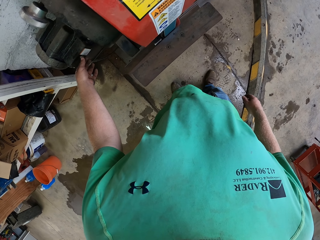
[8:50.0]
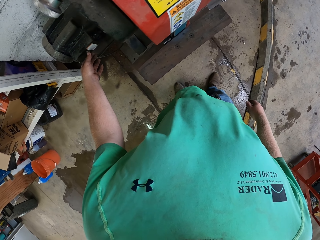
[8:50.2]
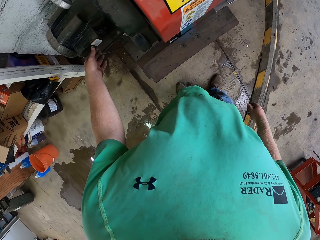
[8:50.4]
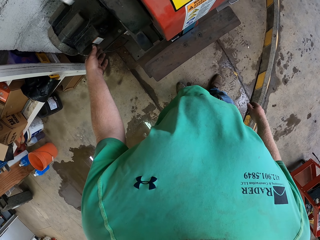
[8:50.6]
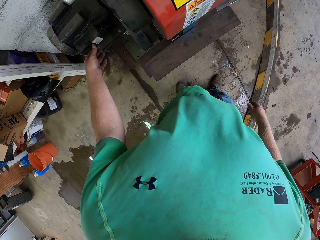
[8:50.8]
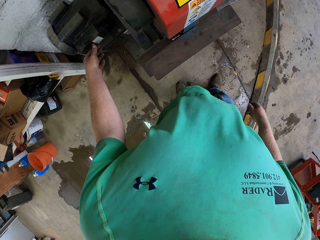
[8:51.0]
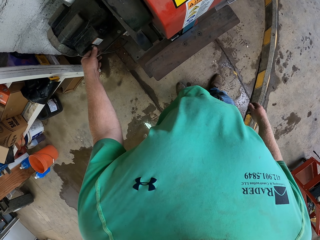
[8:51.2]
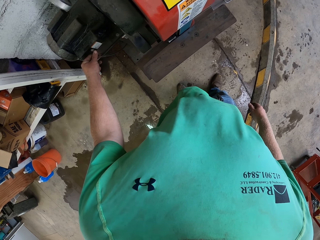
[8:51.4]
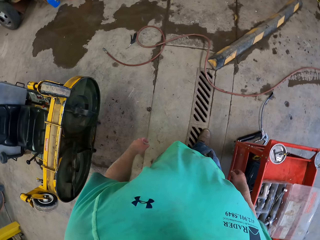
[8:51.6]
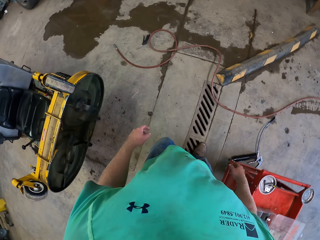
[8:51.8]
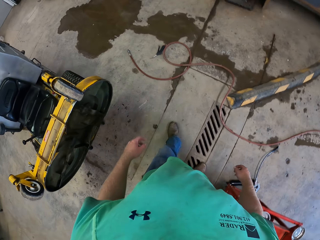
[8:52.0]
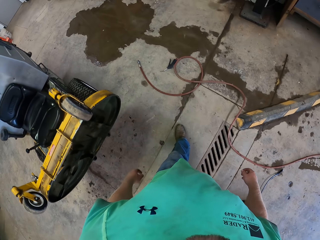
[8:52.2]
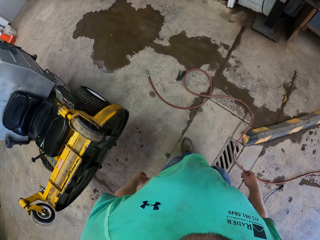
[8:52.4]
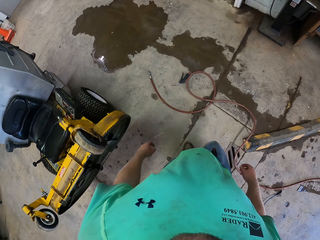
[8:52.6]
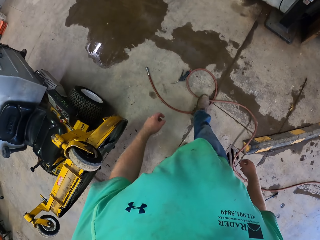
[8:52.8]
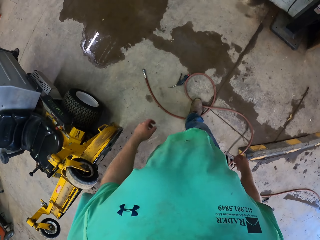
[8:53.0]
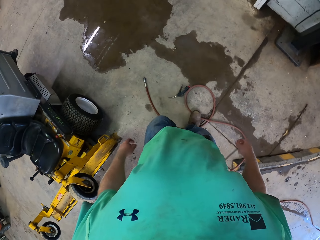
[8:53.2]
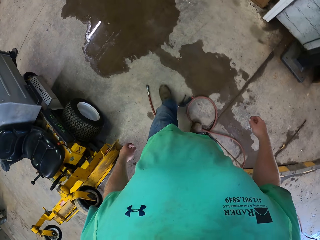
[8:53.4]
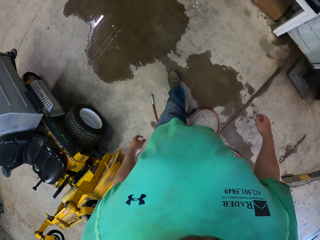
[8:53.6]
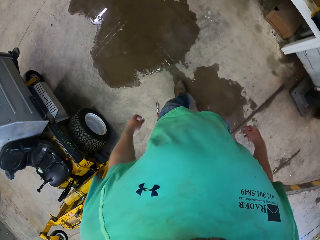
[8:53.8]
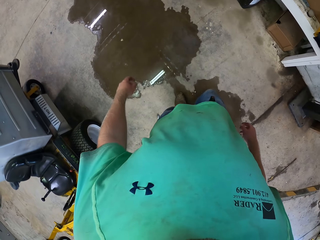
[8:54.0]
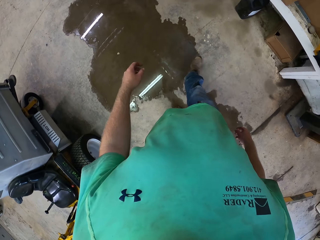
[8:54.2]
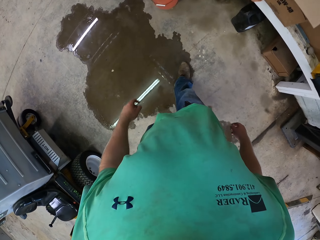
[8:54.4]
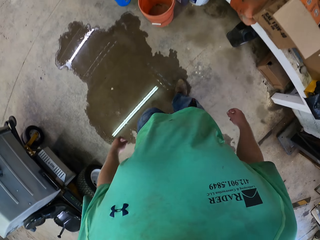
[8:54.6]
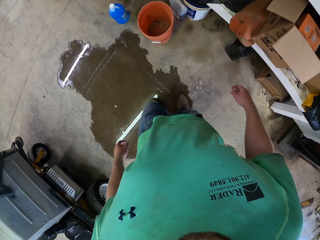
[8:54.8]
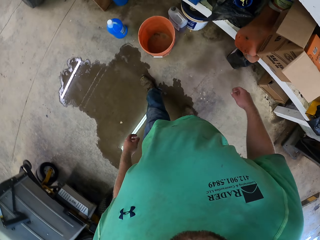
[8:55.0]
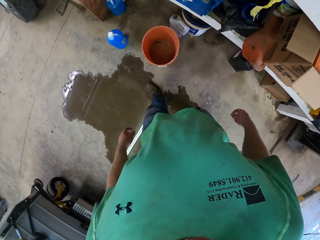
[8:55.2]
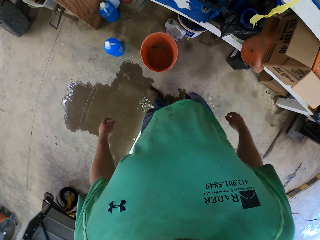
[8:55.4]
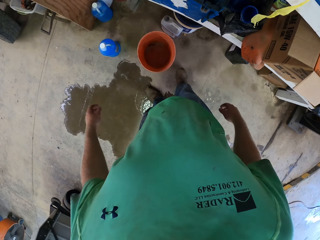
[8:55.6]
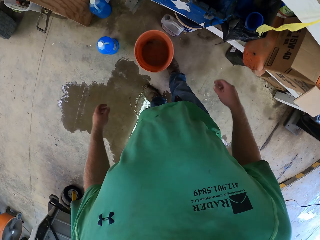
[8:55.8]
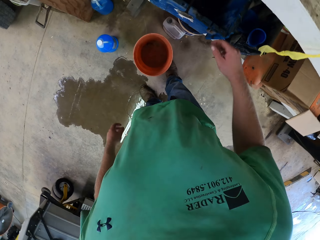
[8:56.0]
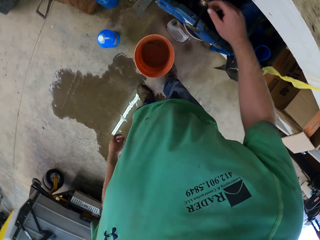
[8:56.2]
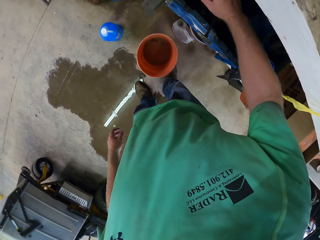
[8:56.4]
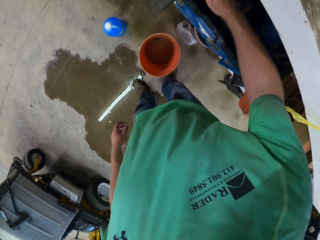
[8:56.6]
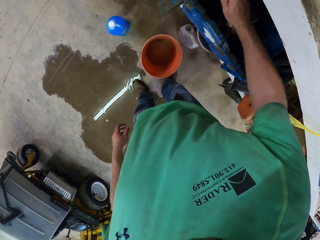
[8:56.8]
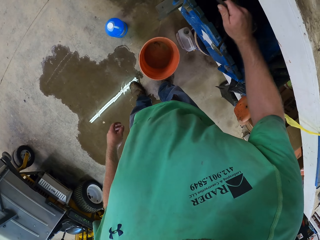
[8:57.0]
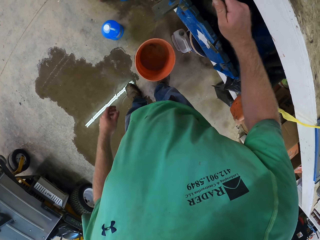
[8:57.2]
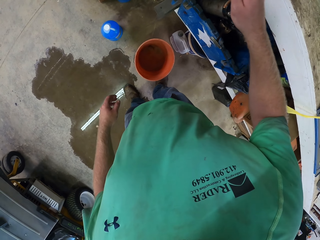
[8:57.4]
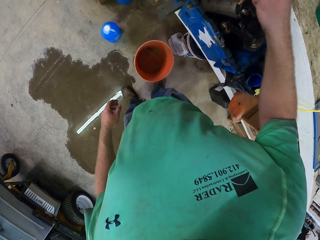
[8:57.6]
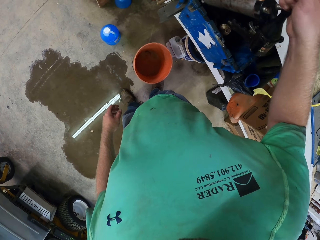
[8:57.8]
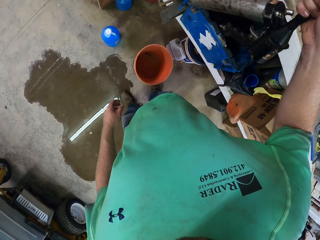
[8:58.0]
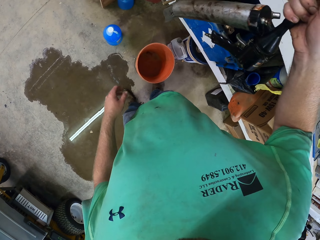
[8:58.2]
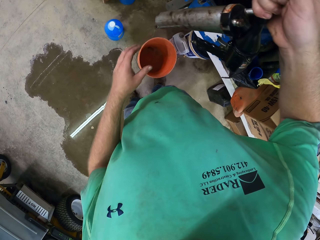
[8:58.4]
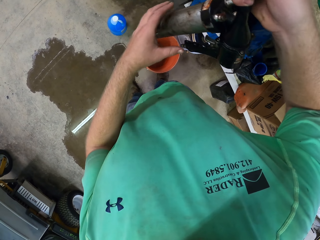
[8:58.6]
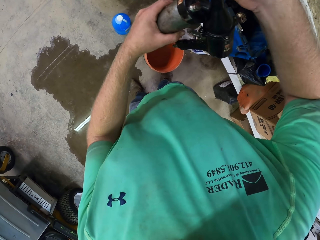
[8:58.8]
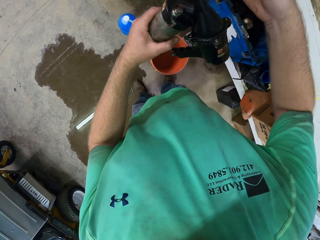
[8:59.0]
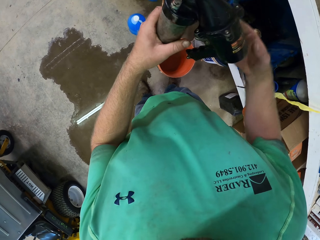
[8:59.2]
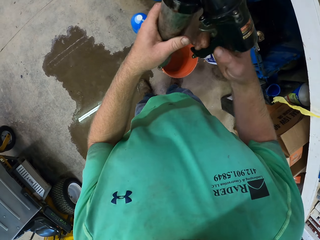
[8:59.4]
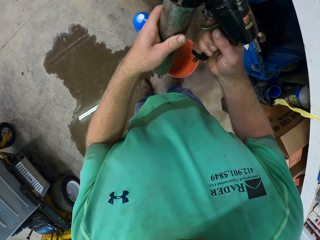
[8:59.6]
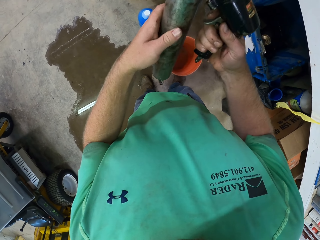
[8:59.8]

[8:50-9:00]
The camera wearer walks in a room. They pick up a drill.

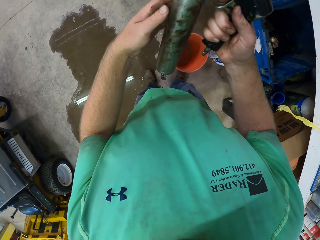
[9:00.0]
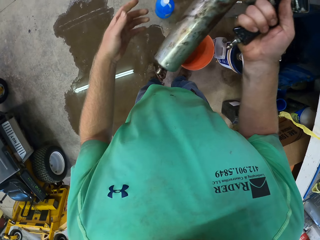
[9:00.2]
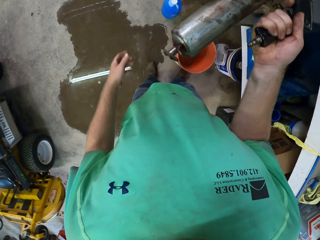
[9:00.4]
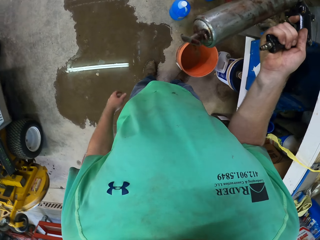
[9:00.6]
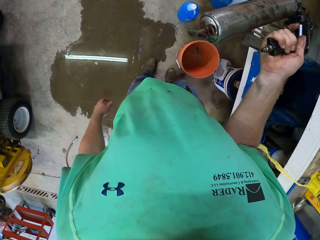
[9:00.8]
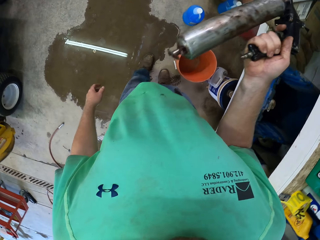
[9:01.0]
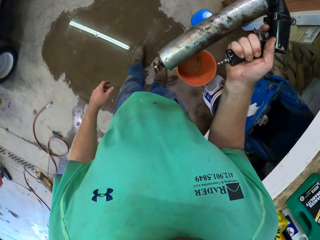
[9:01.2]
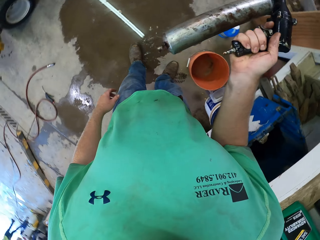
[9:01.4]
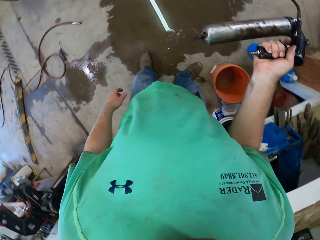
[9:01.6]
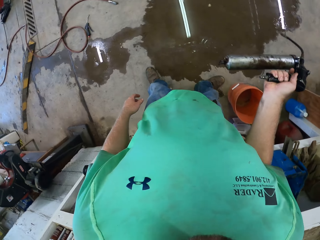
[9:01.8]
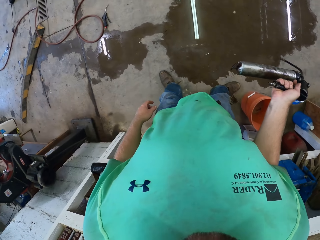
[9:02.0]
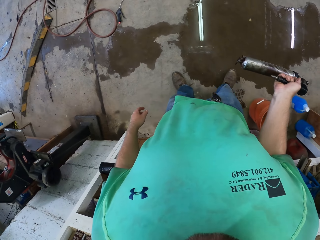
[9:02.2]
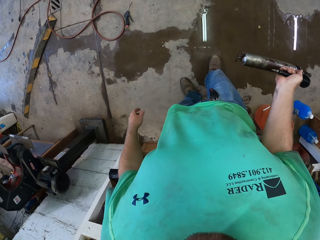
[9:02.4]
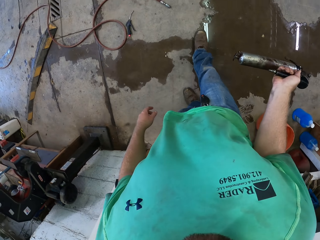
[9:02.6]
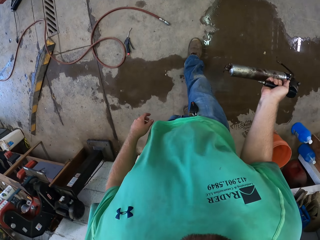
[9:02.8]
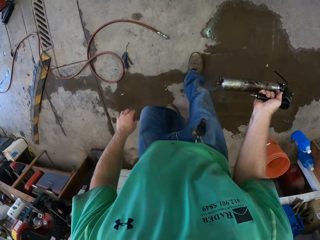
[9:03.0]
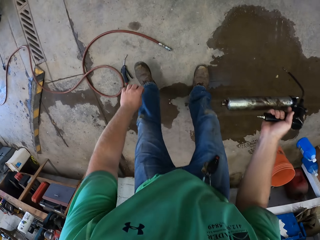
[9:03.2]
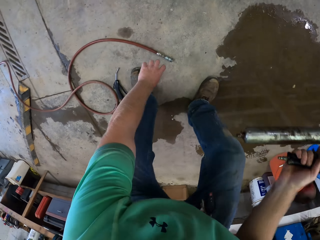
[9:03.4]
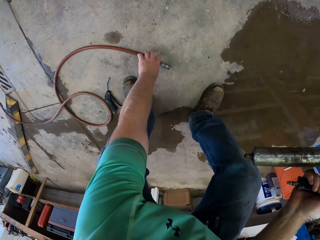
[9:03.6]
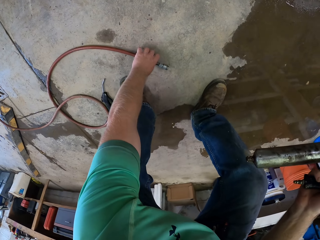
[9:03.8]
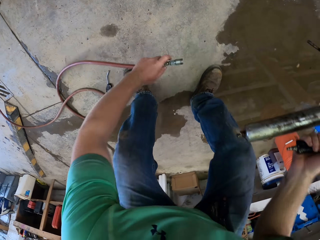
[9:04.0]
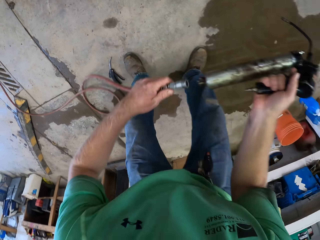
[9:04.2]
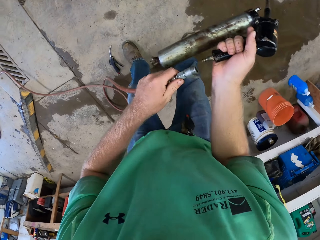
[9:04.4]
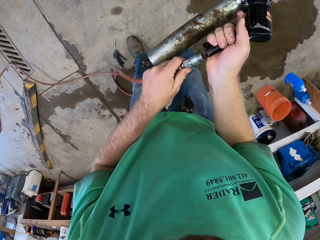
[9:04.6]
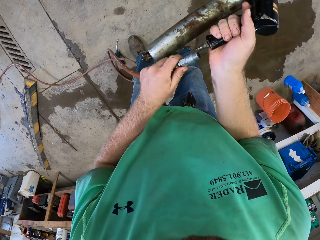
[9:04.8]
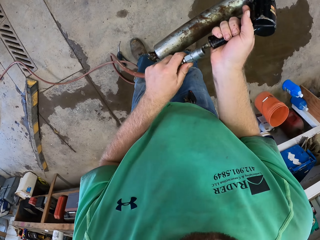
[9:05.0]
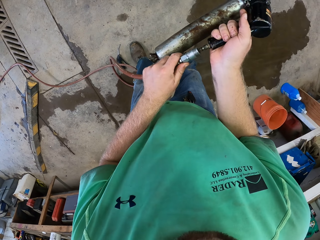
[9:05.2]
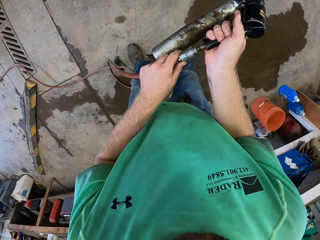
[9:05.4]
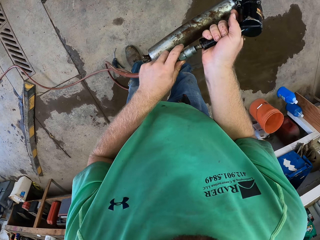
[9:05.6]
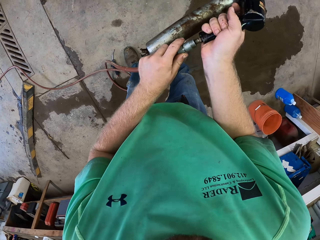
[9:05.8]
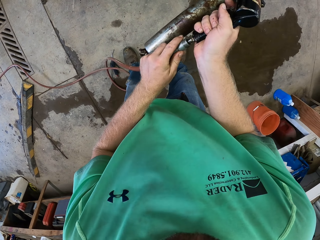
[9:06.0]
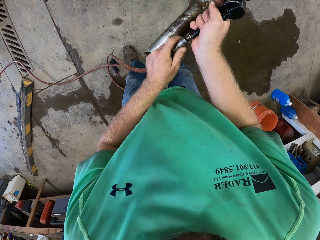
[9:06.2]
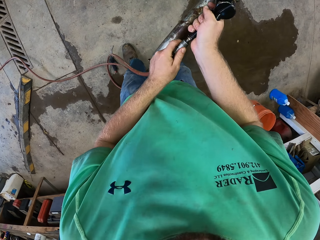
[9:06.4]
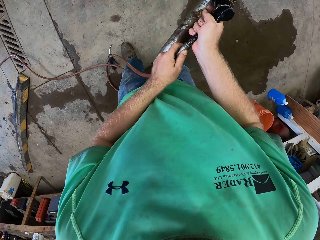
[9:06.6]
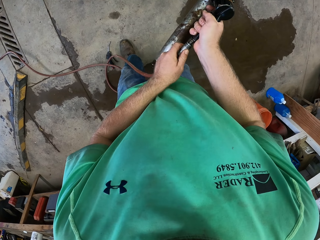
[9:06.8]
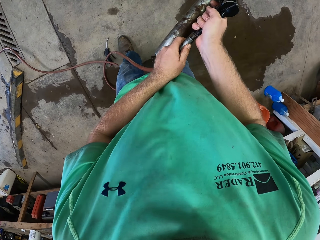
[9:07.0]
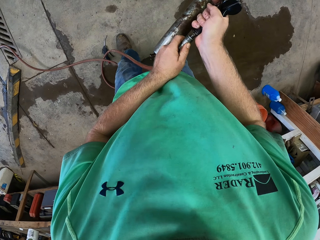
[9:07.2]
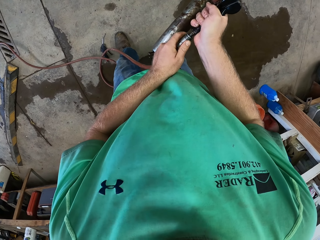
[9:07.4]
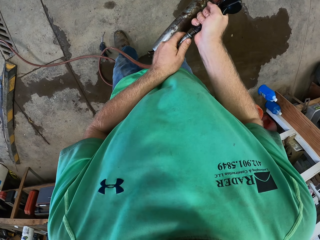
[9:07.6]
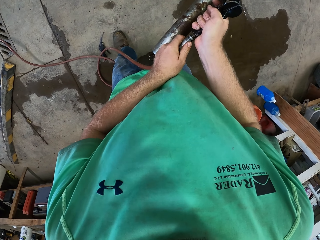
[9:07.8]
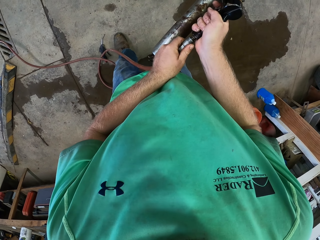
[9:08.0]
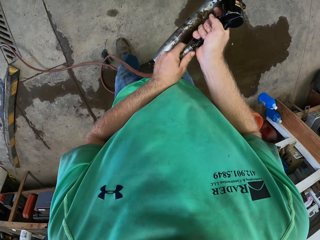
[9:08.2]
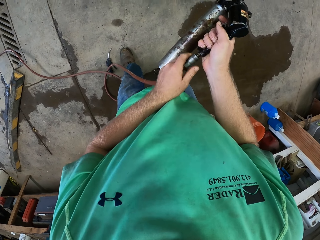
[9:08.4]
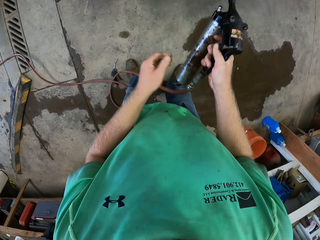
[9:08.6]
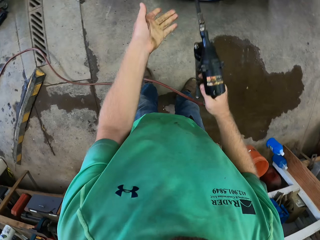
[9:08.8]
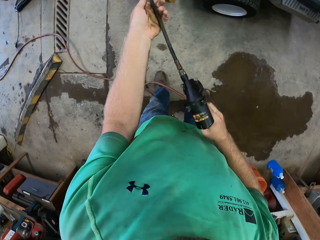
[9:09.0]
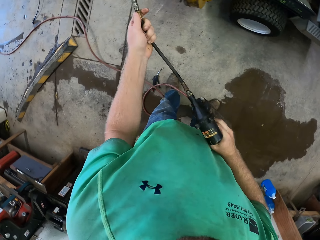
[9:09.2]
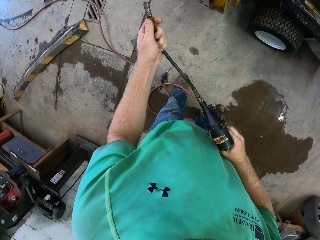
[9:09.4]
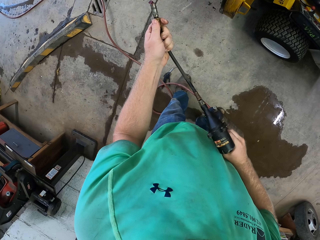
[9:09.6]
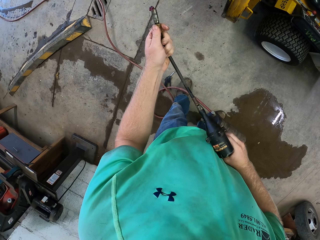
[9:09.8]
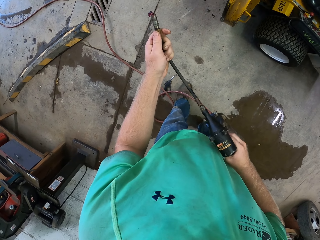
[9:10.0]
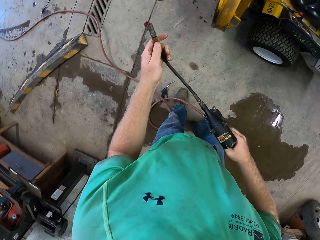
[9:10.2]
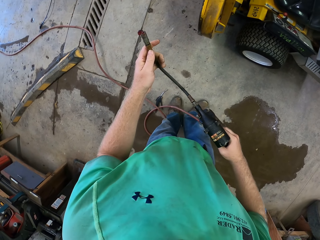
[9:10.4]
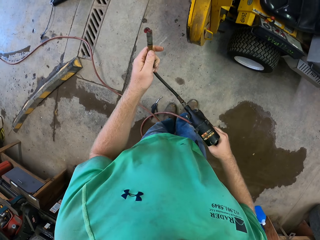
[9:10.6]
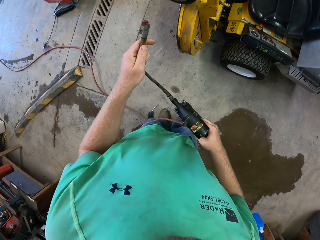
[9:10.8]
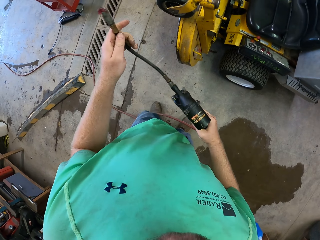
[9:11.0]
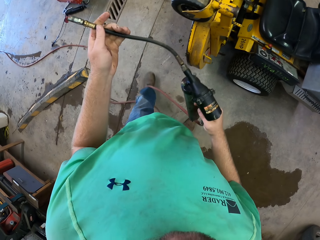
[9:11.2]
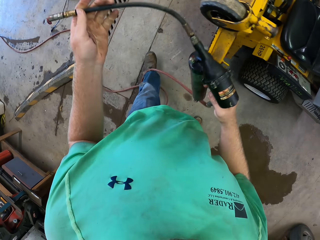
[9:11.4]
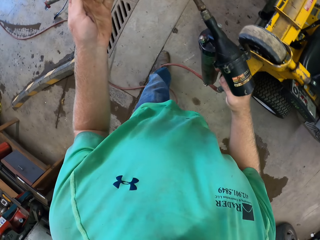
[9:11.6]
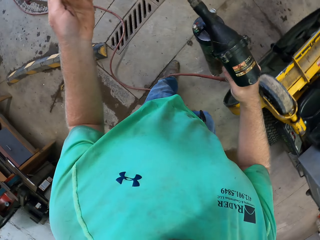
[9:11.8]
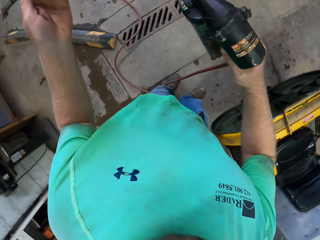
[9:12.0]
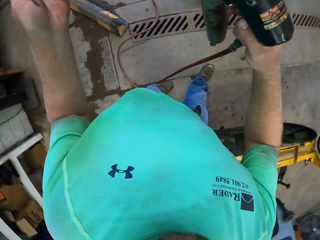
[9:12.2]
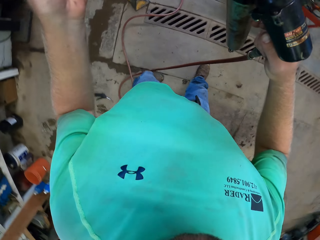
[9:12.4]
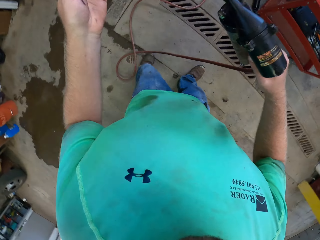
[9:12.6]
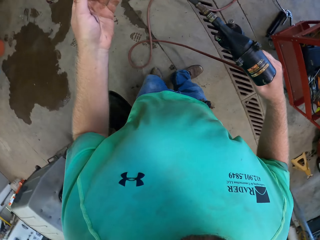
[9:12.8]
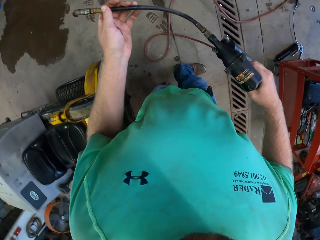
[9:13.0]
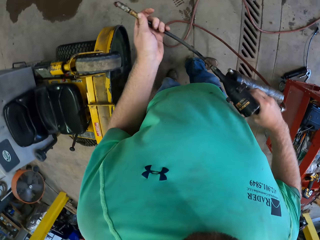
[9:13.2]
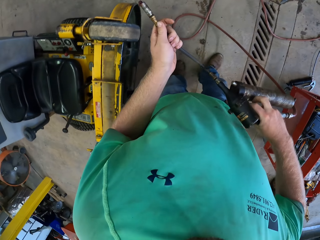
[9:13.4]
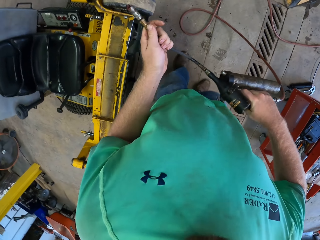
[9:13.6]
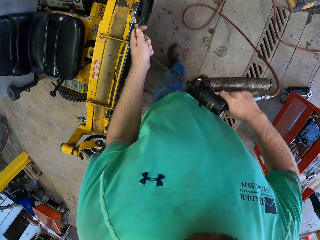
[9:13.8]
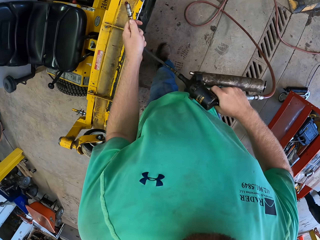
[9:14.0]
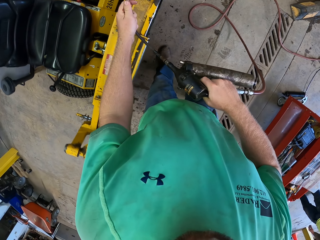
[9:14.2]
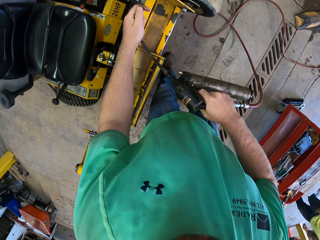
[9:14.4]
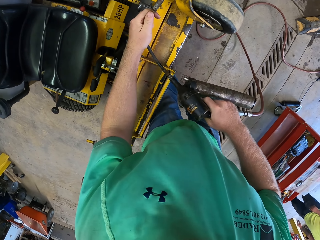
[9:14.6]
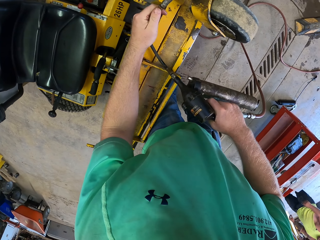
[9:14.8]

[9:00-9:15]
The camera wearer holds the drill. They pick up a hose pipe. They connect the hose pipe to the drill. They hold the drill.
